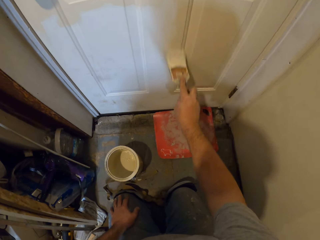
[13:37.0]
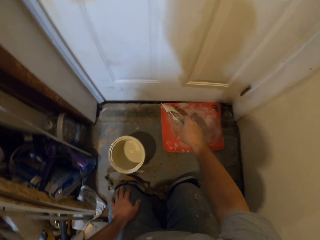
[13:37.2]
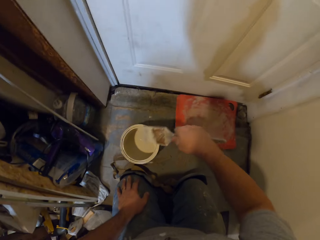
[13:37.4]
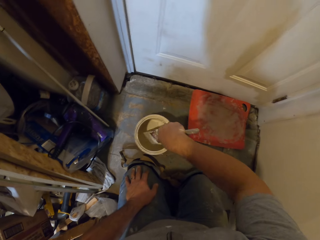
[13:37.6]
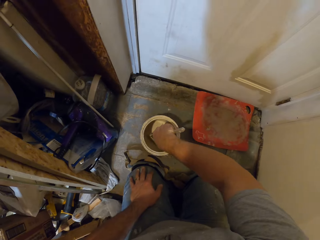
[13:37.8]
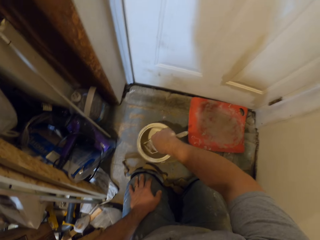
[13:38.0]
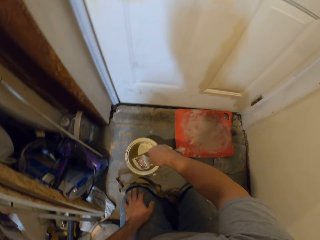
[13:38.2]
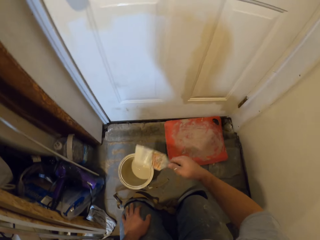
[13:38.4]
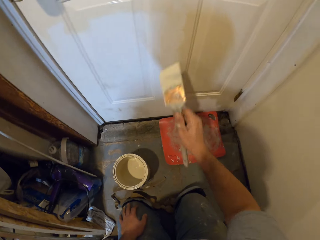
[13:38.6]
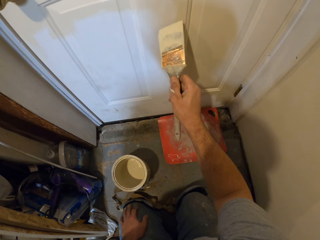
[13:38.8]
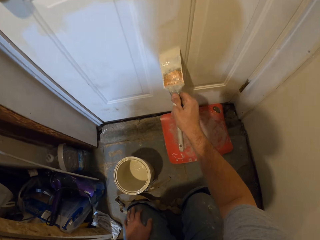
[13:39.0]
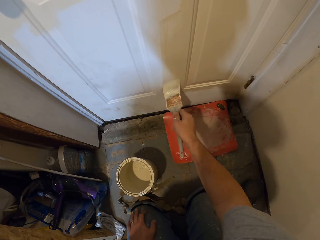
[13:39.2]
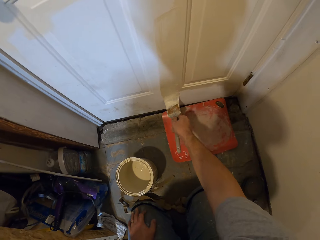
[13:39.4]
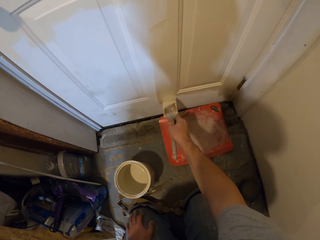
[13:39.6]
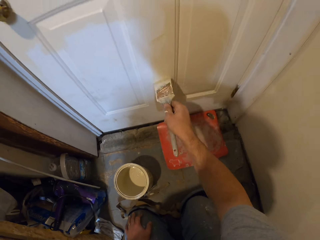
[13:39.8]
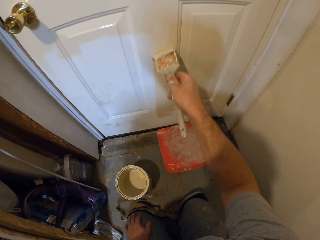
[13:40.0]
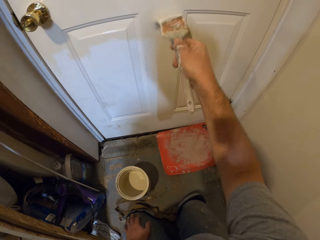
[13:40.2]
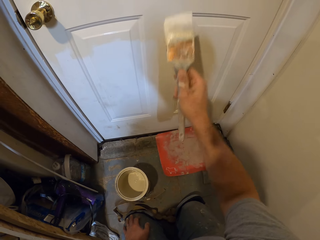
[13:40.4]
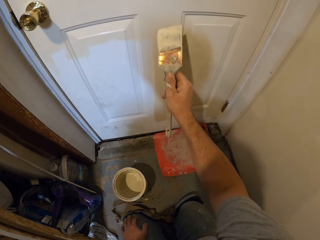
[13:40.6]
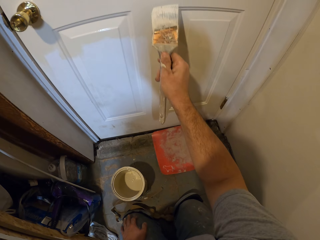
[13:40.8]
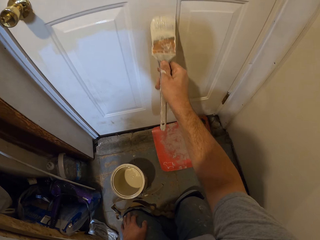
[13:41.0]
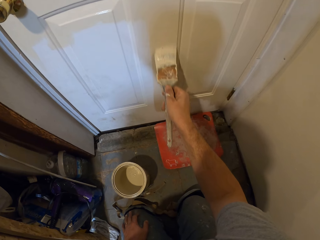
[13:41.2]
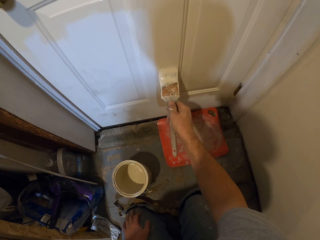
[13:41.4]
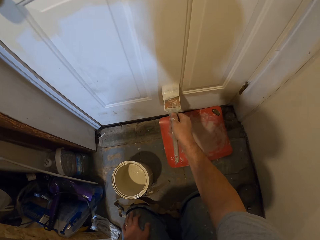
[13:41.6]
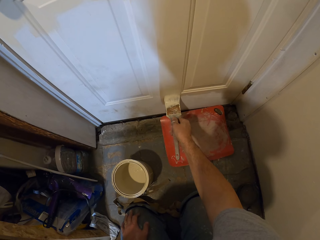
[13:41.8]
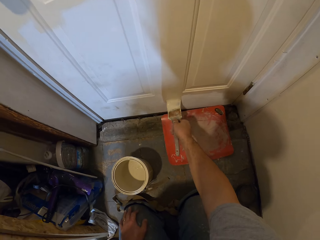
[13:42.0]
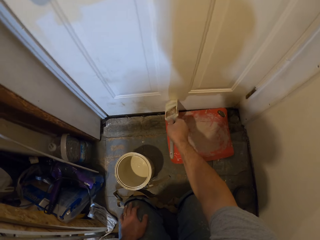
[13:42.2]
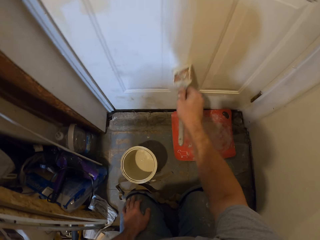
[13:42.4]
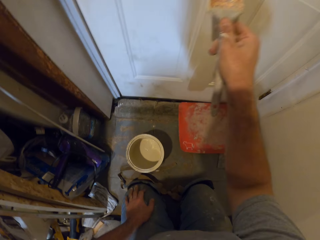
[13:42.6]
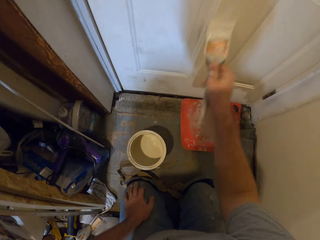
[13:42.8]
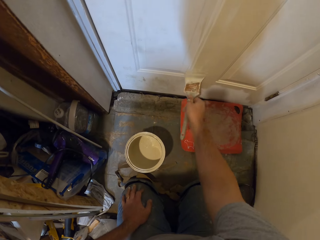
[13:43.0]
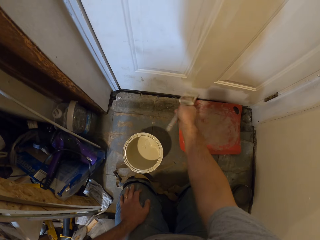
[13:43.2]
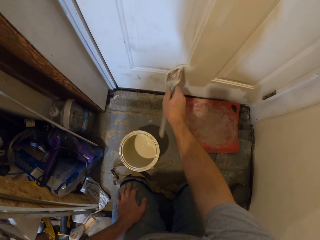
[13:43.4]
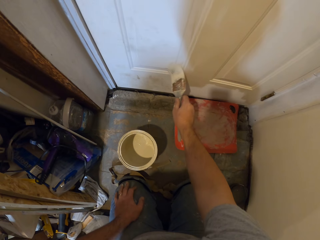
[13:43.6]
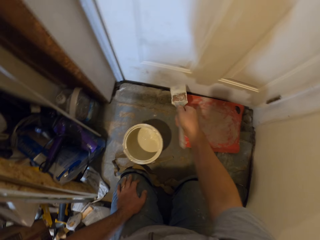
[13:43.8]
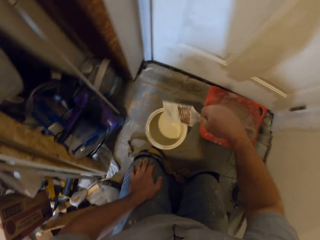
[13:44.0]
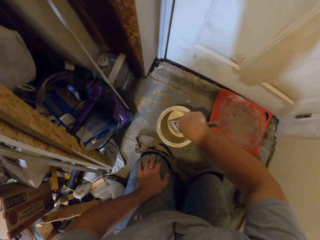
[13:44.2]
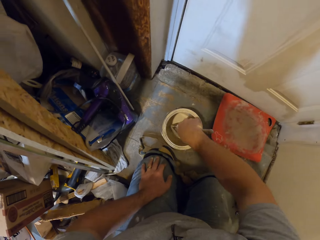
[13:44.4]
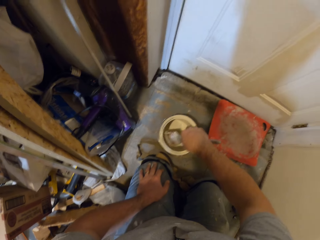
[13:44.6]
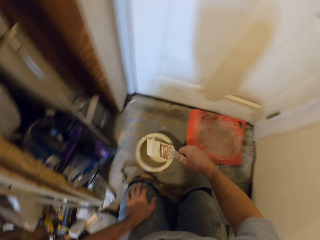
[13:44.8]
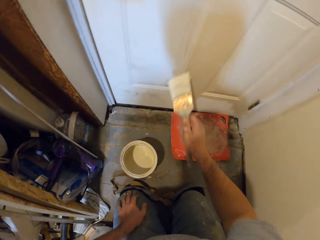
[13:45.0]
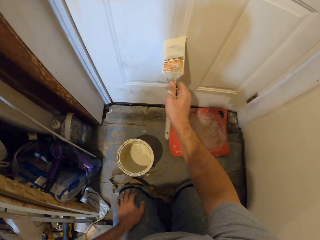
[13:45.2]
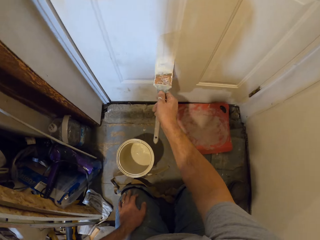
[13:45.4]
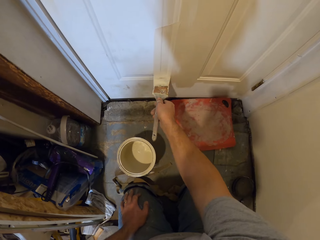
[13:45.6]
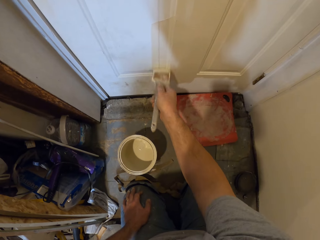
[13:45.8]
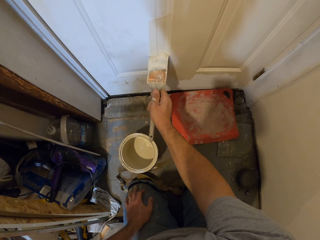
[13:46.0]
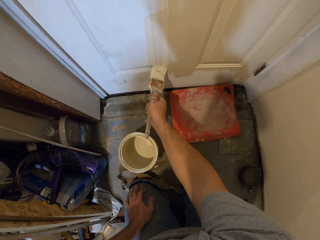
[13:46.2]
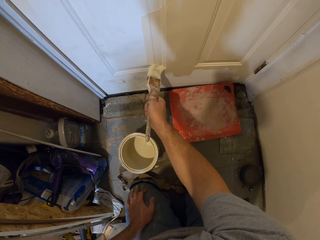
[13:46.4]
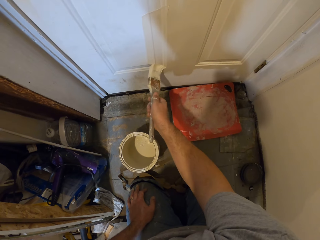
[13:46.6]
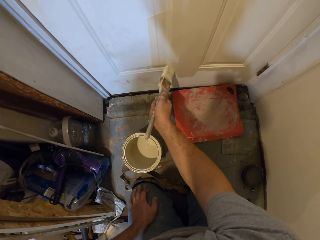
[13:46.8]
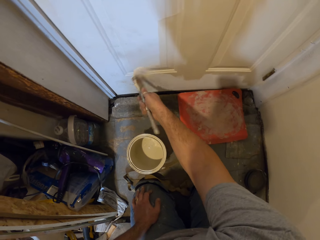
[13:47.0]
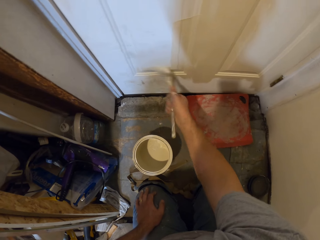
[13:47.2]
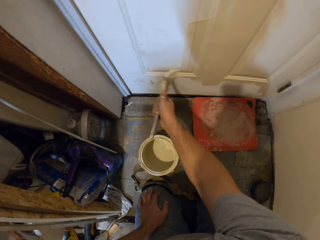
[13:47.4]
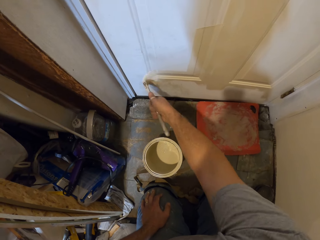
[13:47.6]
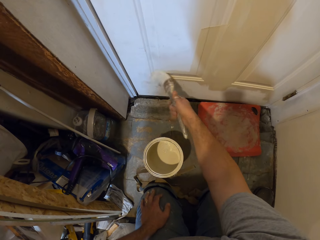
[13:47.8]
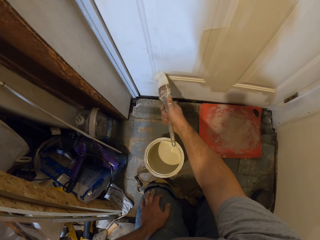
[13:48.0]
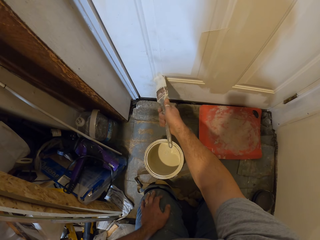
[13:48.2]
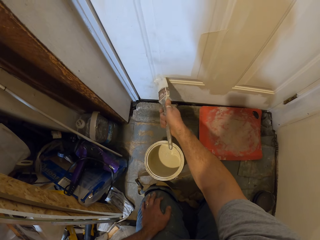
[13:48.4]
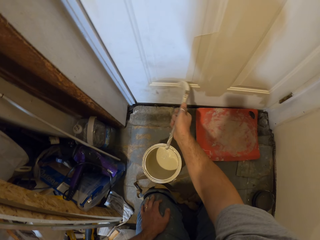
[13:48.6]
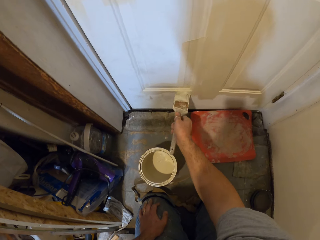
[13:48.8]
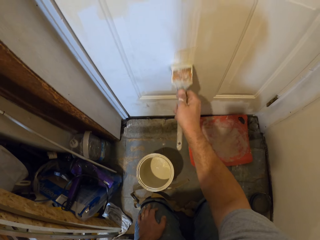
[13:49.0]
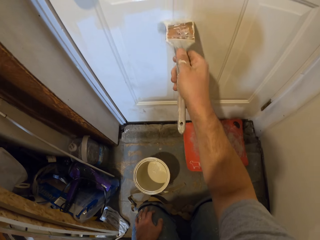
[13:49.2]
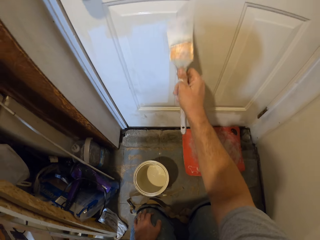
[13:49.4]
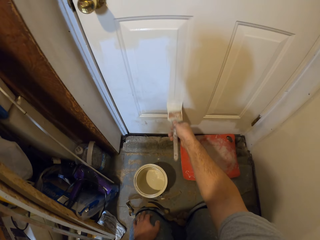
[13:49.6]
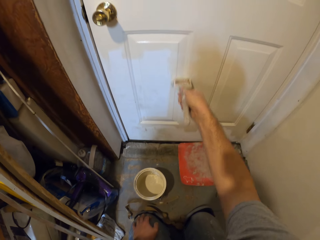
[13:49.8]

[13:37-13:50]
The camera wearer paints the door. They dip the paint brush in the paint container and paint the door with the paint brush. They dip the paint brush in the paint container, remove the brush from the paint, and paint the door with the paint brush.

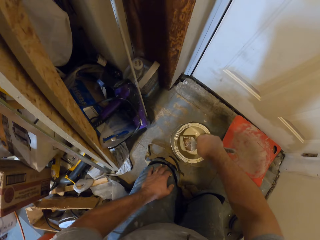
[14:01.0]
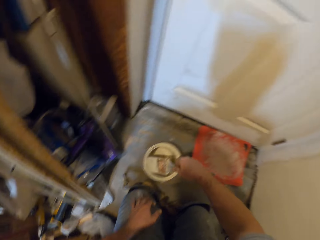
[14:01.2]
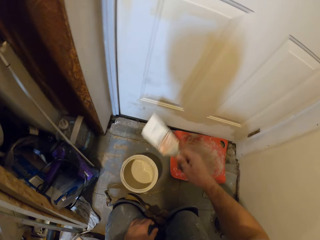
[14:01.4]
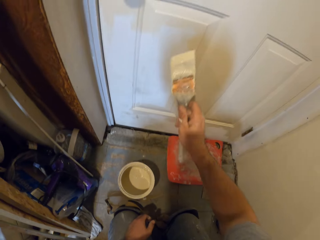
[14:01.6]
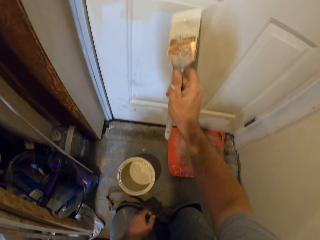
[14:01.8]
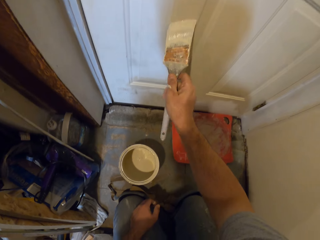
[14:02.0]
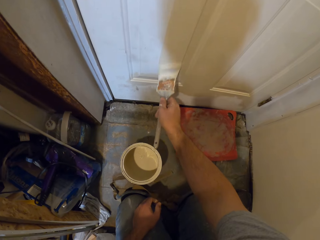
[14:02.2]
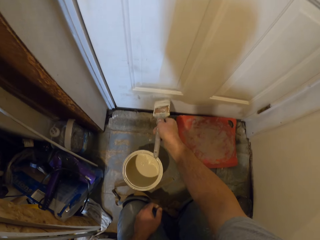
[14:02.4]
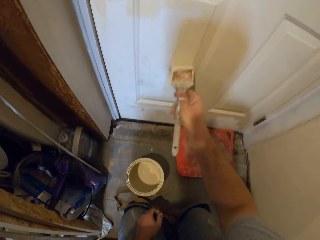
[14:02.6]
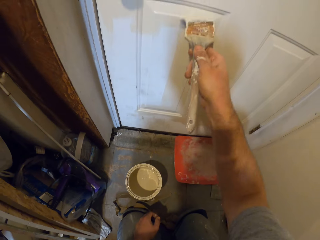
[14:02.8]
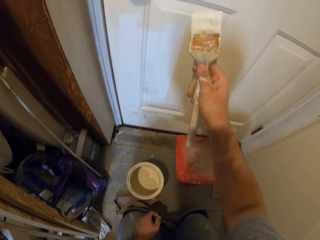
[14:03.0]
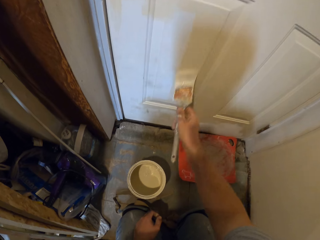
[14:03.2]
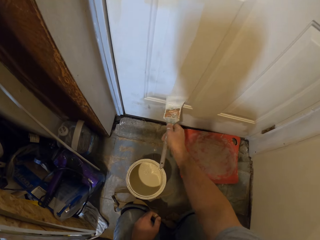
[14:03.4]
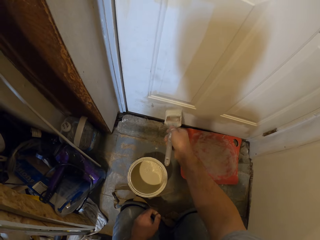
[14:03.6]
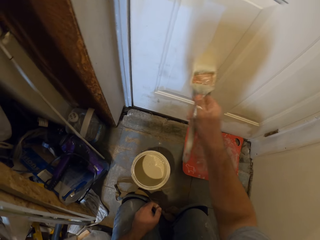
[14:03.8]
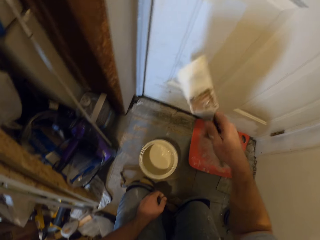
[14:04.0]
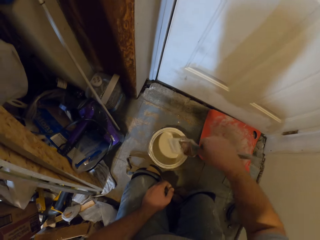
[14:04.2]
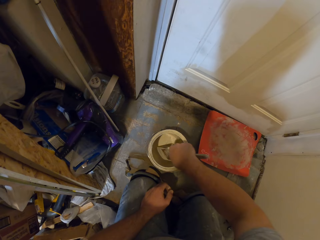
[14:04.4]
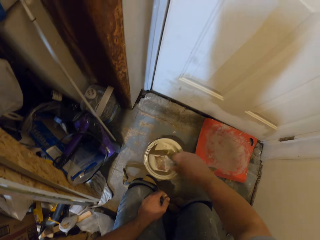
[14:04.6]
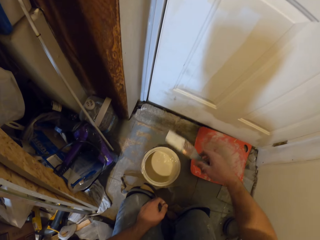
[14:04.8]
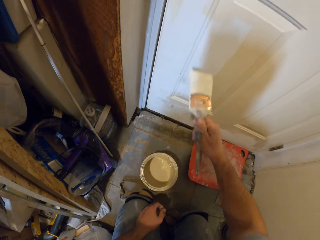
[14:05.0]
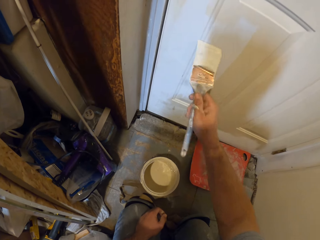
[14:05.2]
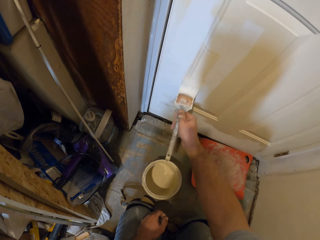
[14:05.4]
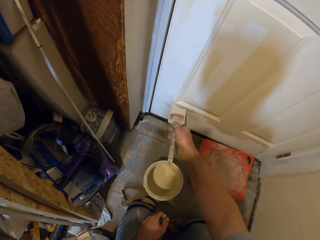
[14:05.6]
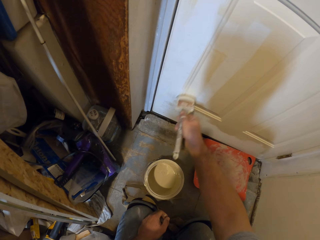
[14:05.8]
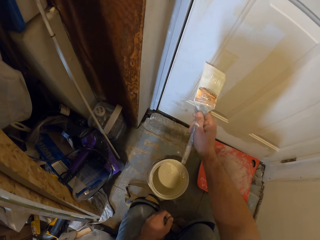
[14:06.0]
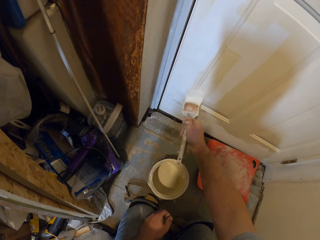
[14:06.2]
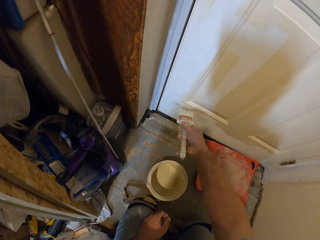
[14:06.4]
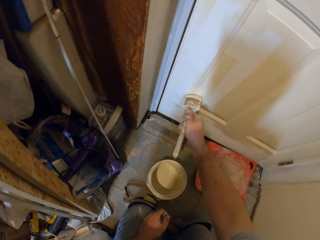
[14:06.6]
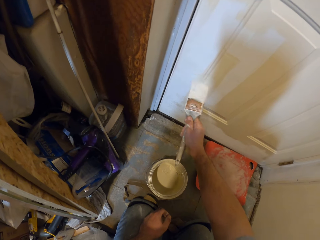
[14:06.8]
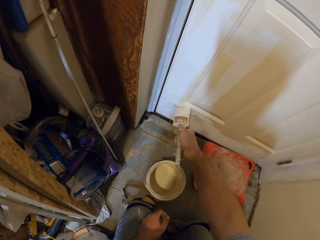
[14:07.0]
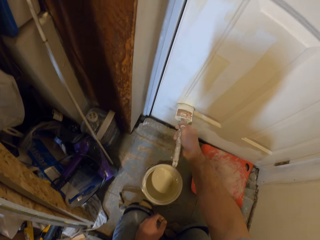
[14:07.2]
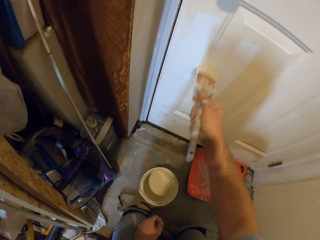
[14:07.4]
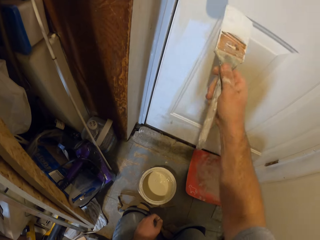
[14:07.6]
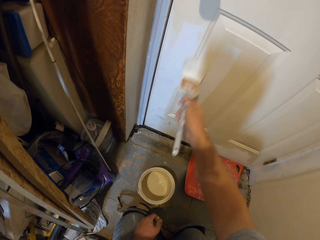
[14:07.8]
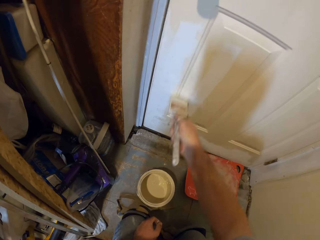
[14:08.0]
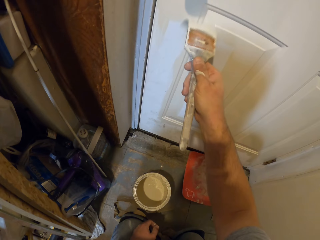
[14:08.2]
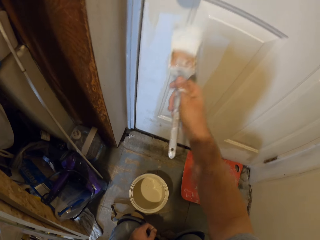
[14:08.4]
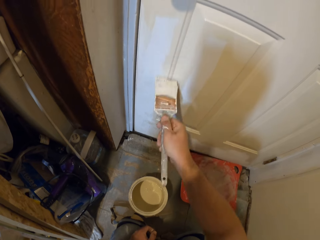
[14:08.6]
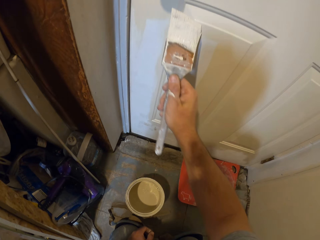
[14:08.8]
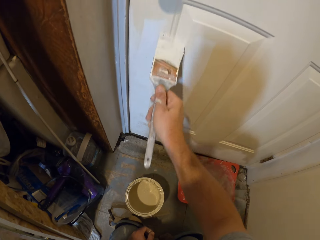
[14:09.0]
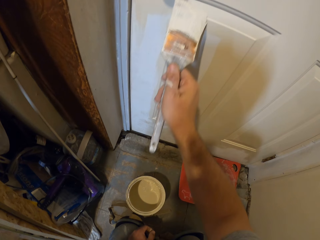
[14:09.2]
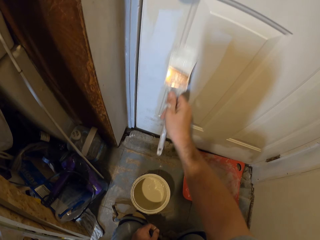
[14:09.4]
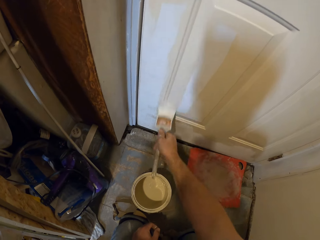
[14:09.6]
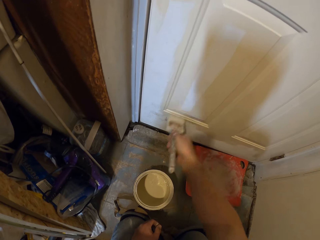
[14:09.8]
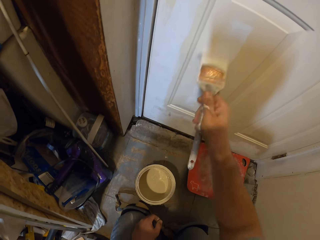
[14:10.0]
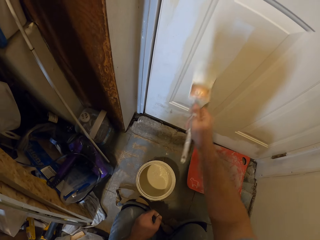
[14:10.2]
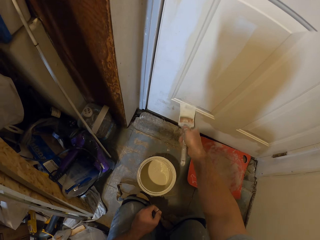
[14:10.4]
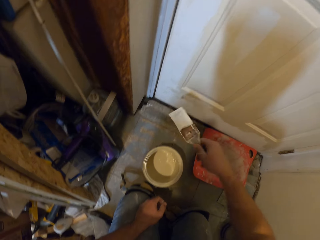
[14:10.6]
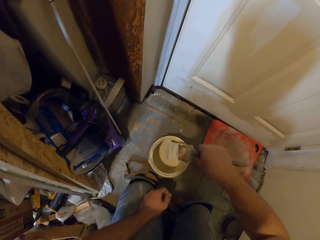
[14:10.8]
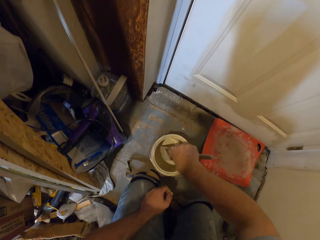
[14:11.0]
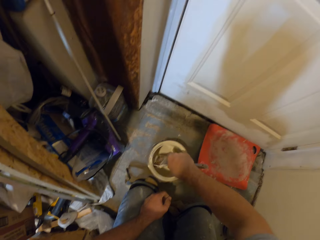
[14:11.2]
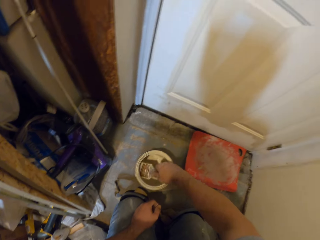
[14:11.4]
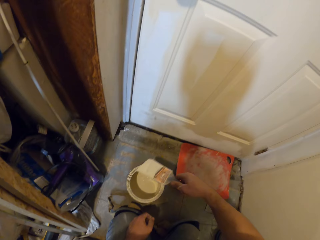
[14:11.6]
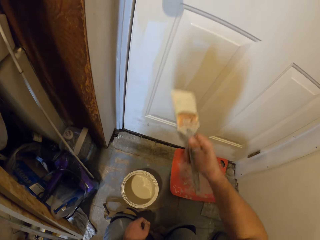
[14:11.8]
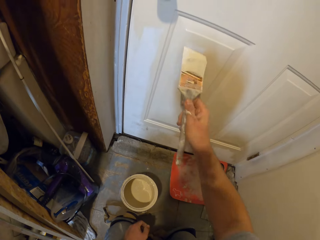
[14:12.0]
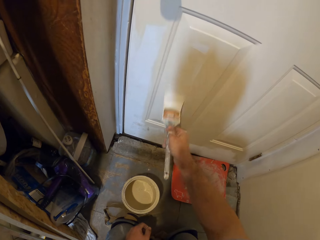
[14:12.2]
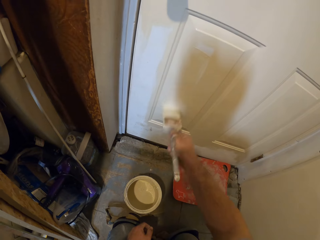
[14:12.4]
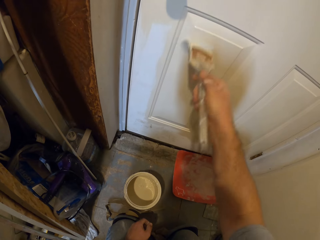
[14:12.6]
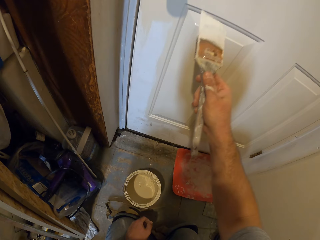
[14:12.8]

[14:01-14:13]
The camera wearer dips the paint brush into the paint container. They remove the brush from the paint and paint the door with the paint brush. They dip the paint brush into the paint container, remove the brush from the paint, and paint the door with the paint brush. They dip the paint brush into the paint container, paint the door with the paint brush, and remove the brush from the paint.
